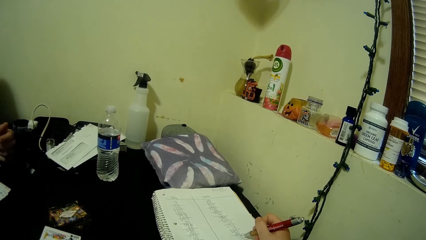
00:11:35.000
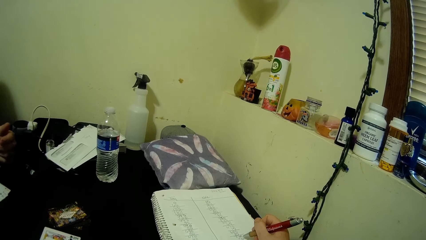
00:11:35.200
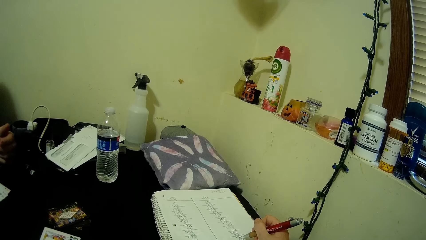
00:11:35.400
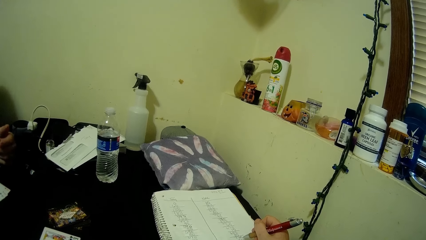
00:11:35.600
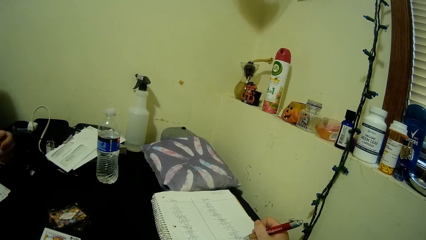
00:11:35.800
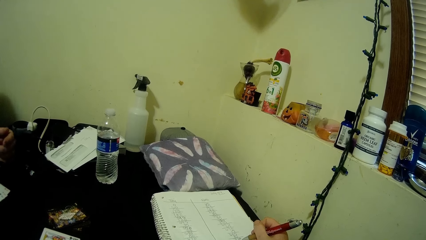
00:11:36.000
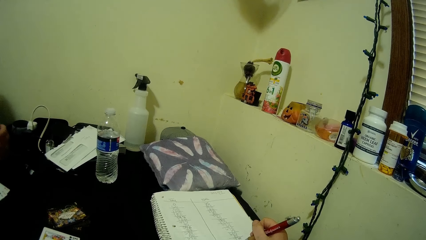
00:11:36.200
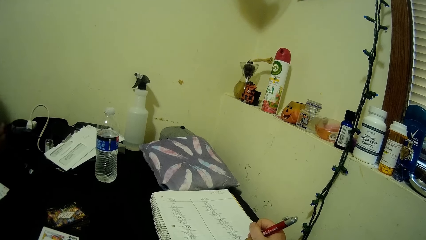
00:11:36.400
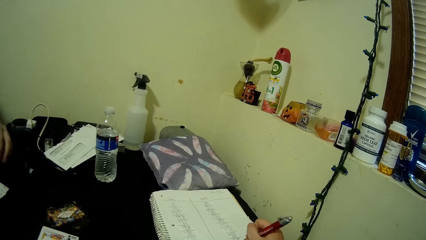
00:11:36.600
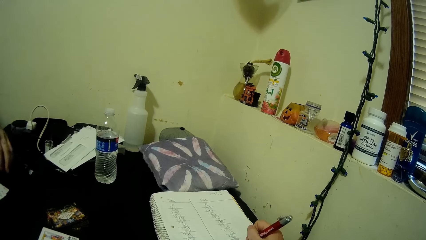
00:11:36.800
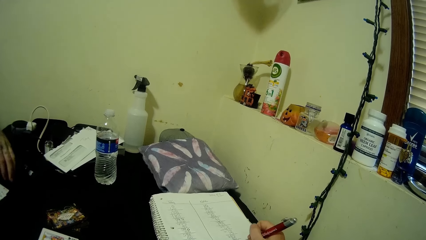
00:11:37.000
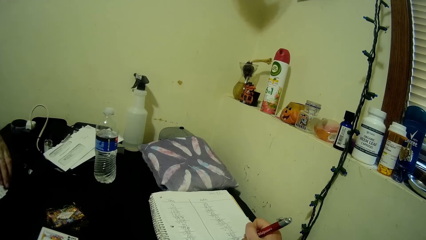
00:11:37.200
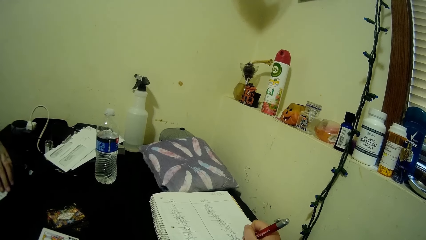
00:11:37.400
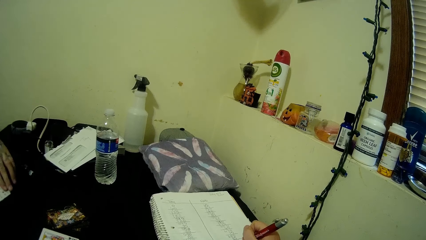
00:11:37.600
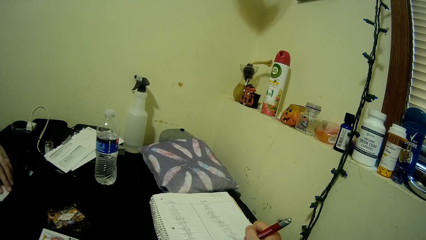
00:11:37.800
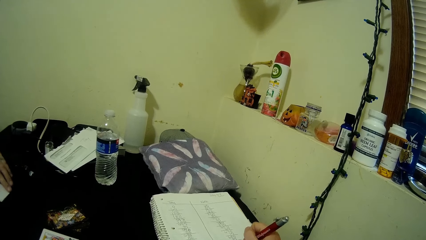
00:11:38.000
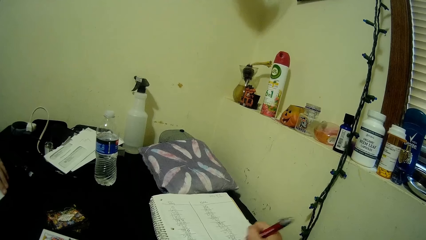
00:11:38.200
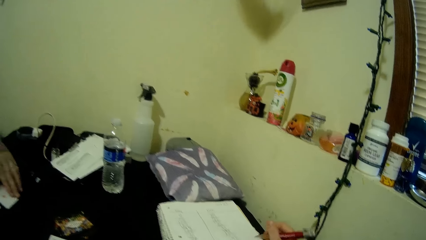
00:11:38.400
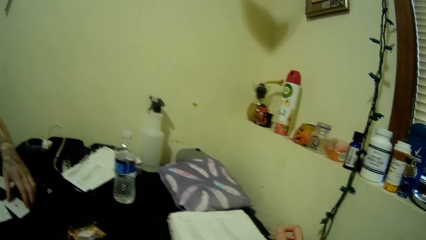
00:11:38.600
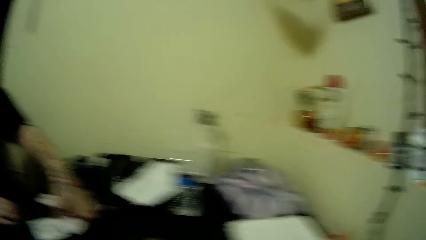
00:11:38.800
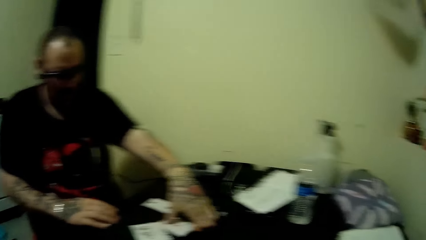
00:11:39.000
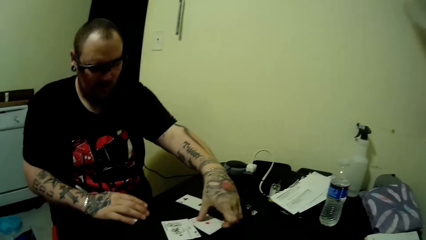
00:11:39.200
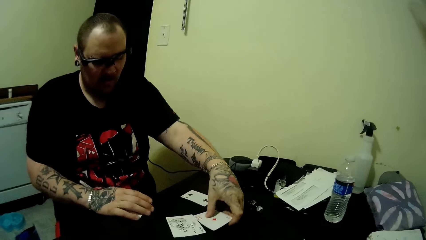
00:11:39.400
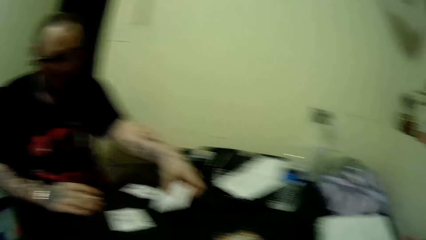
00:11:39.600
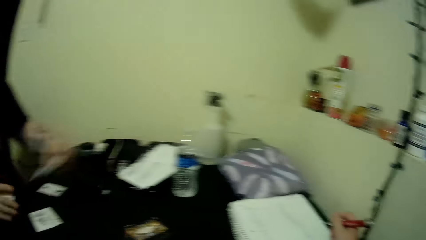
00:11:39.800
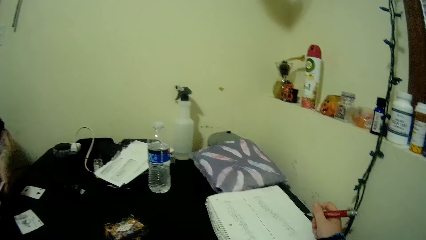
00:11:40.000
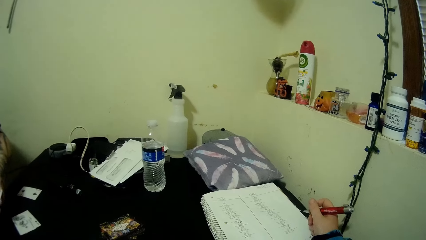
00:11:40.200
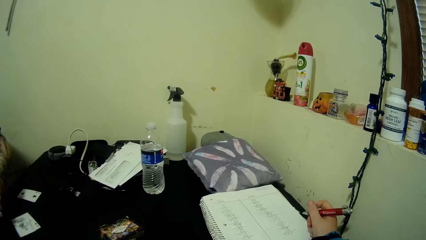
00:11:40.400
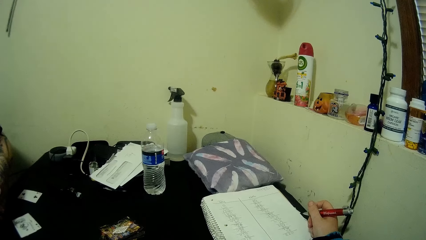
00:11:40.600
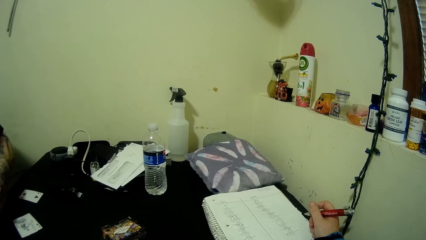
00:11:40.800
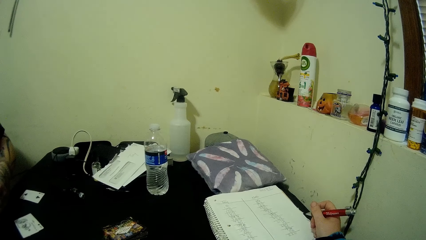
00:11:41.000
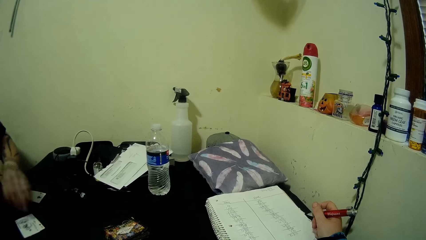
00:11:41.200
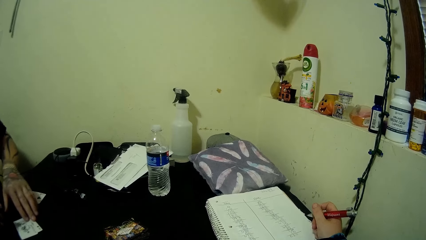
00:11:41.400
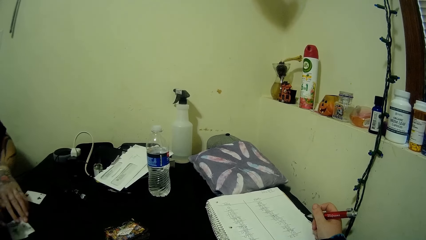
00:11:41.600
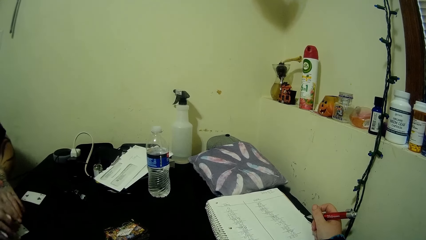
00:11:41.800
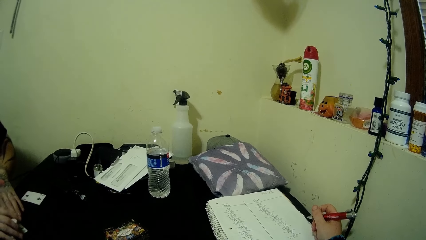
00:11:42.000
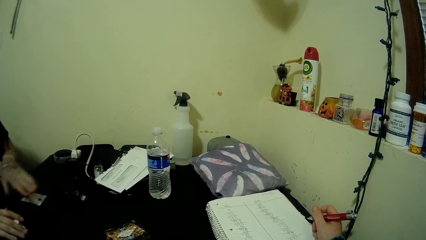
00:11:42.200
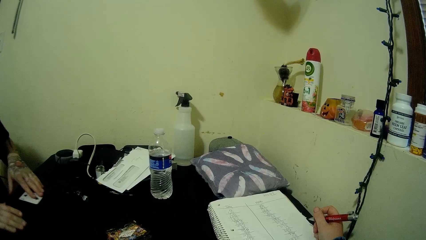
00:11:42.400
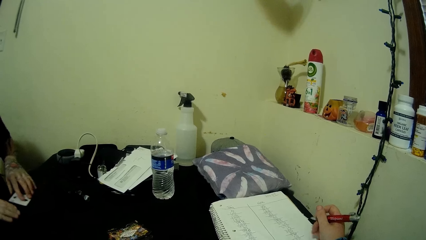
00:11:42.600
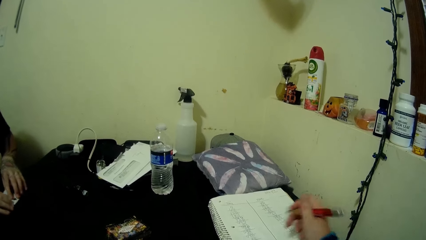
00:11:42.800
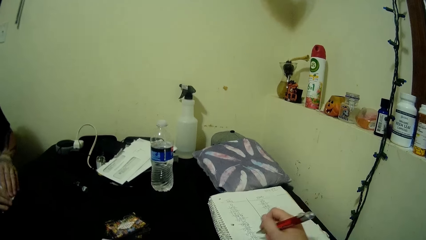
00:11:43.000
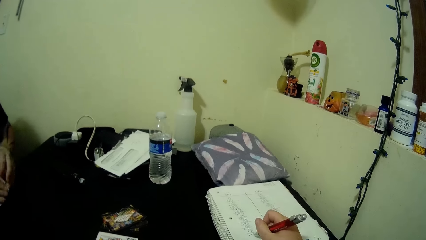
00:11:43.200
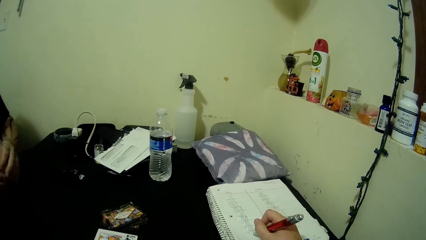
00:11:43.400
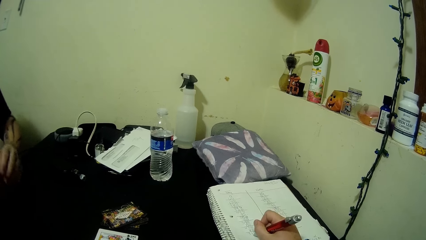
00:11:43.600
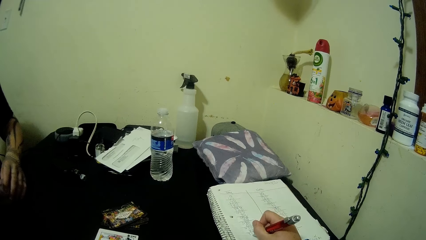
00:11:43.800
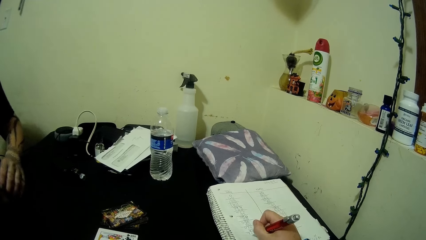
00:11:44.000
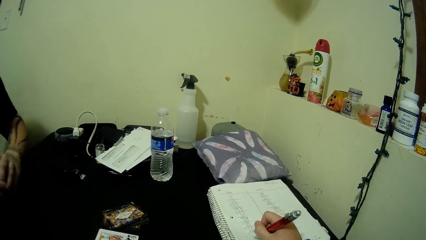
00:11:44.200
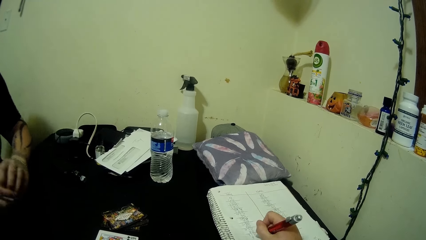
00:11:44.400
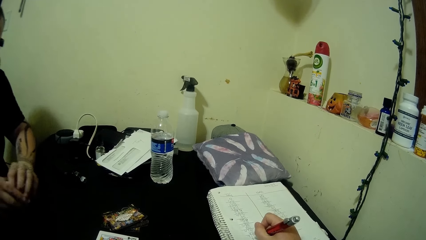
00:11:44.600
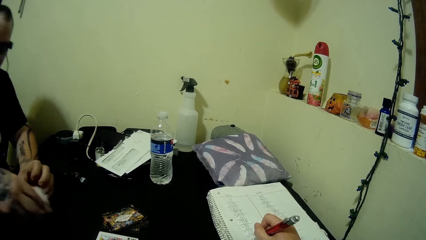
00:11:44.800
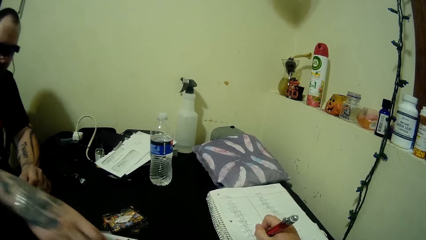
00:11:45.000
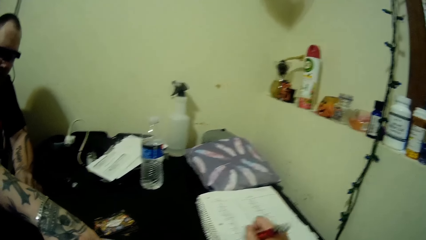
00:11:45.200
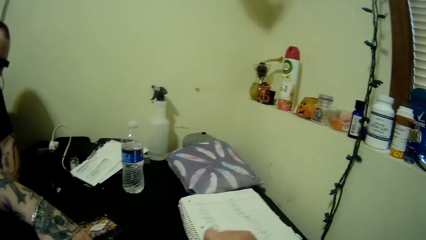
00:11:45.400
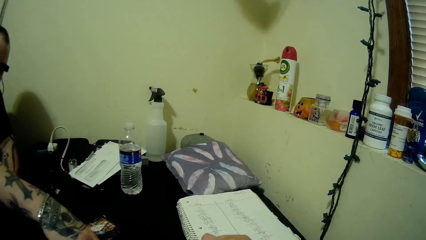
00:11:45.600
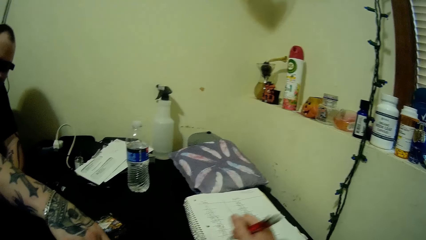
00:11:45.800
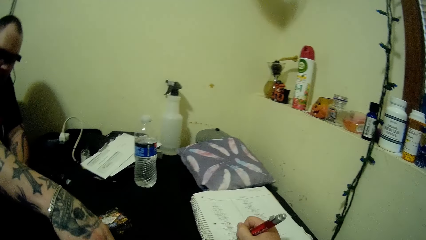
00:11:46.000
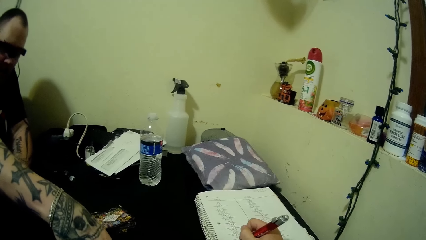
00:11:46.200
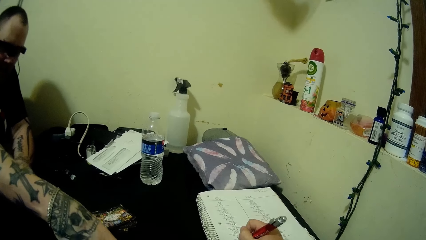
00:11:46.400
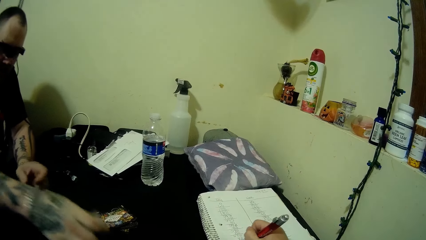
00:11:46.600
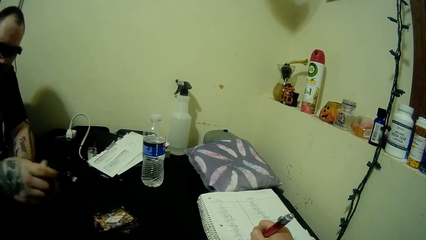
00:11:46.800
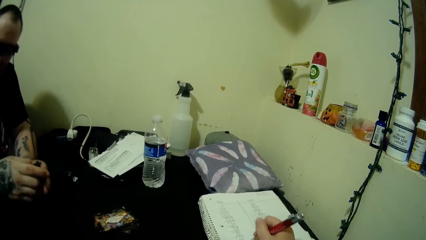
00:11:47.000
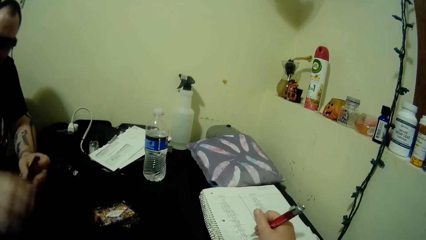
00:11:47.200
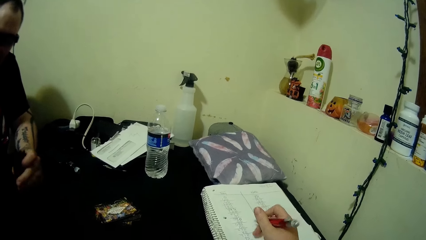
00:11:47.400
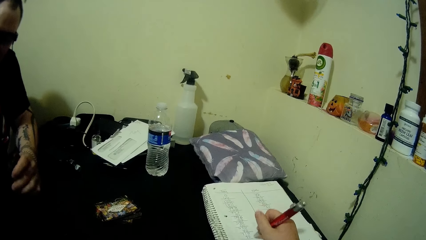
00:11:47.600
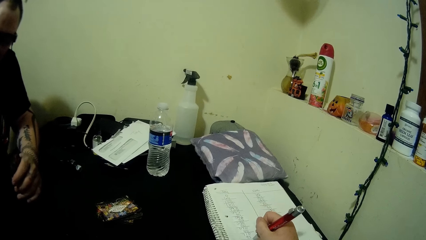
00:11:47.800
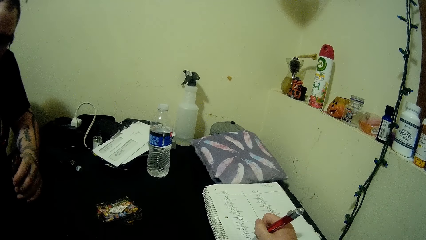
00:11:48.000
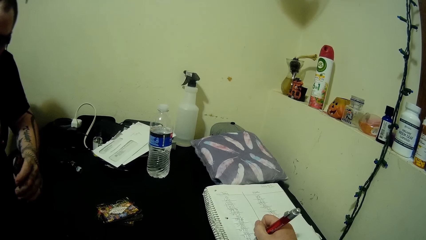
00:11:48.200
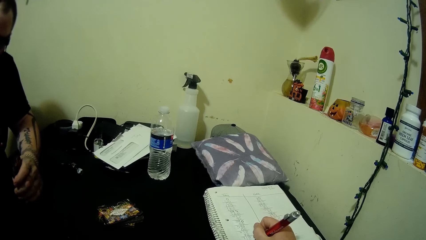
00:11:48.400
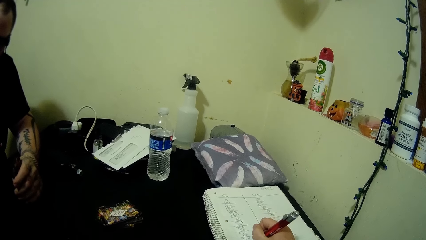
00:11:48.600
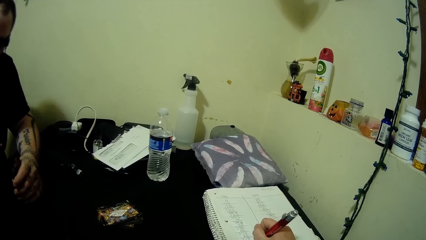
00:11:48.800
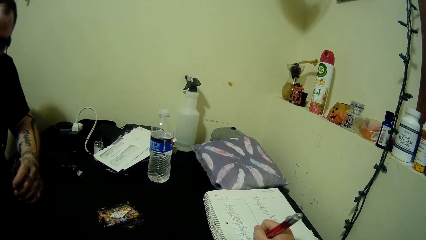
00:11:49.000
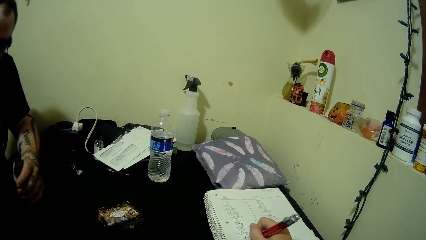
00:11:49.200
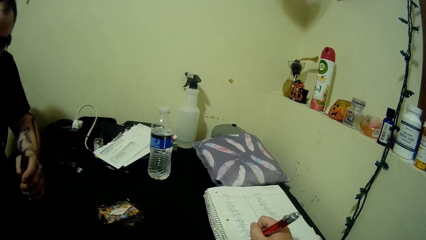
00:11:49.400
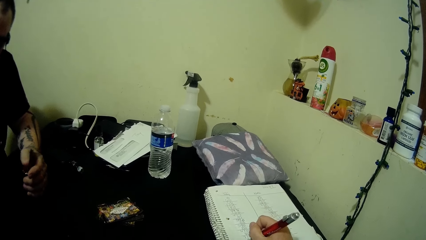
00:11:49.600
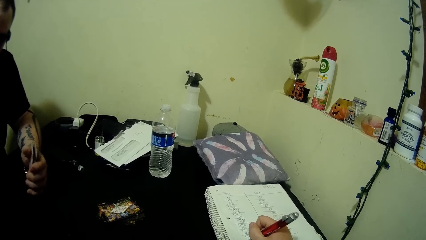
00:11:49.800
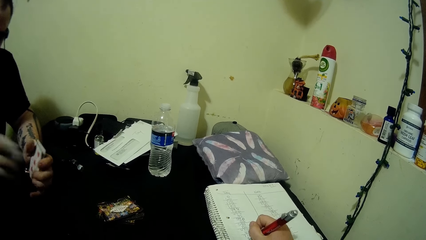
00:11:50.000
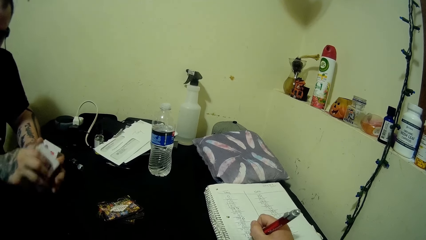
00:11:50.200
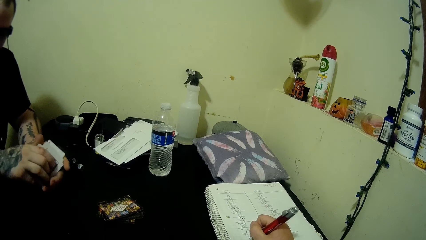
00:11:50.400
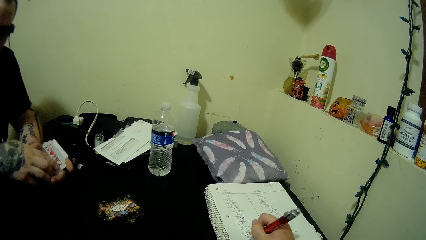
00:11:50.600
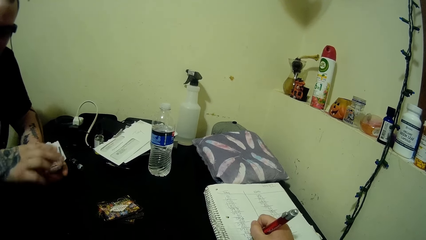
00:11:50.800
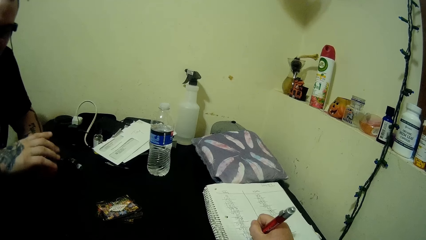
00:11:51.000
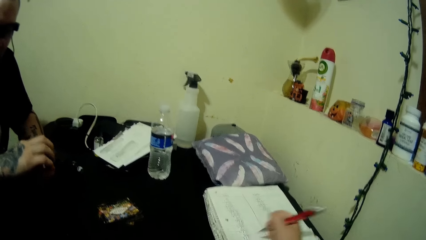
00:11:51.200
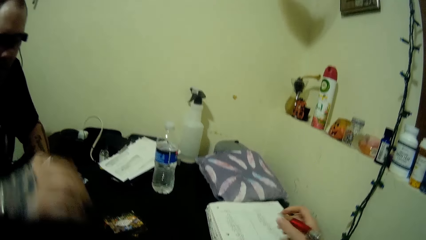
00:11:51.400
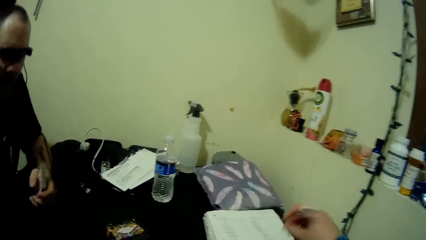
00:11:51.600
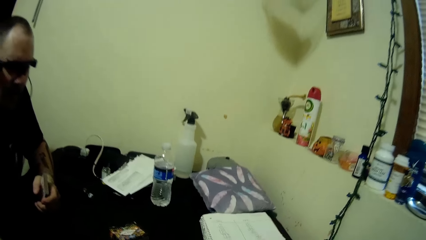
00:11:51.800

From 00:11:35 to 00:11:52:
A man picks up a card on the table with his left hand. He picks up a card on the table. He touches a card on the table with his left hand. He picks up a card on the table with both hands. He drops the cards on his right hand on the table. He picks up some cards on the table with his right hand and switches the card to his left hand. He picks up a card on the table. He drops some cards from his right hand to his left hand.
